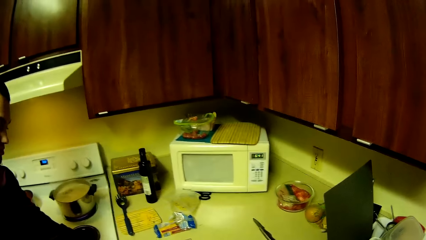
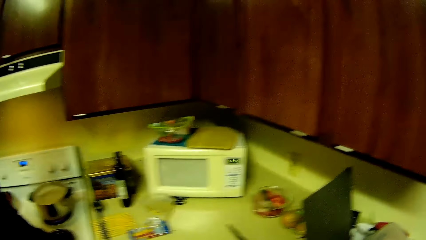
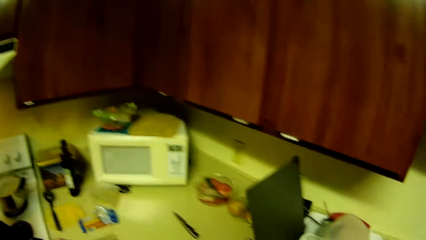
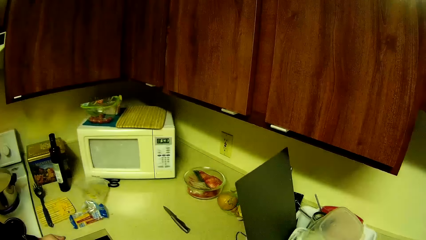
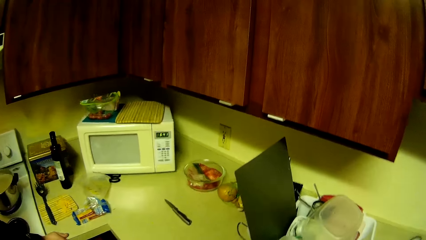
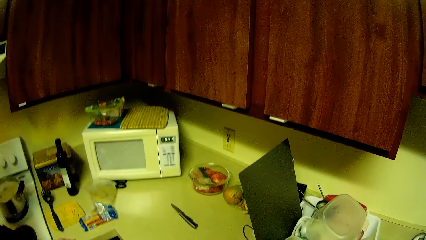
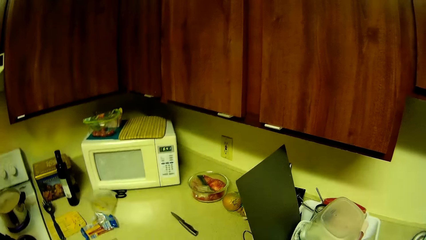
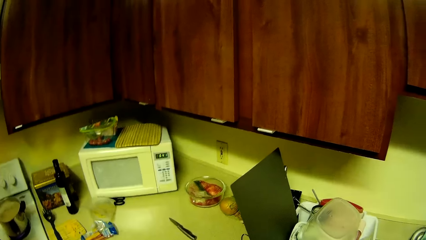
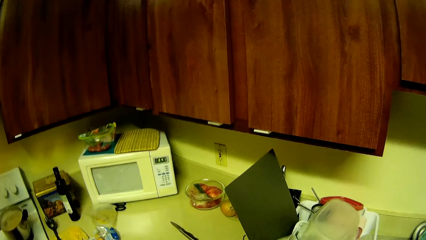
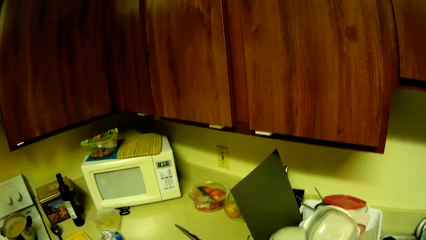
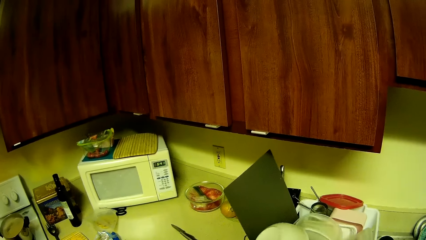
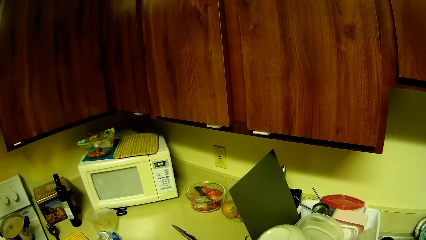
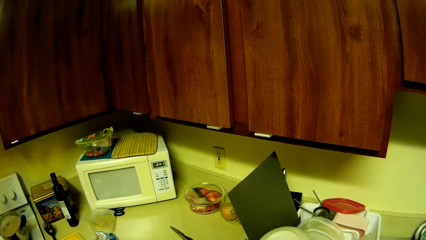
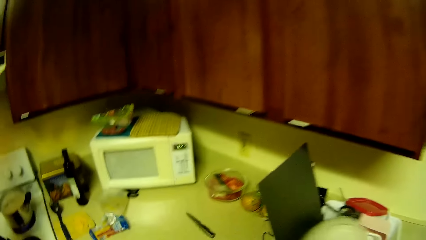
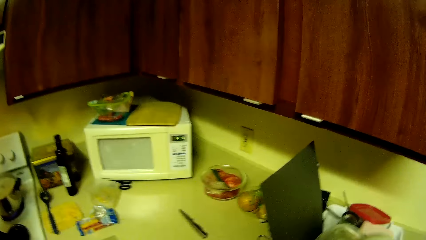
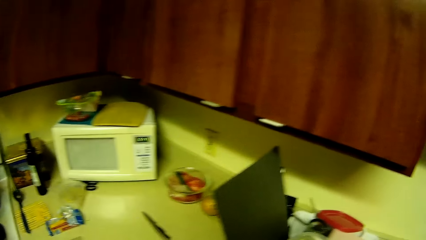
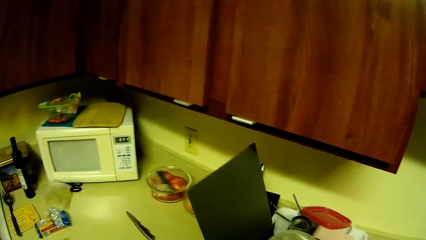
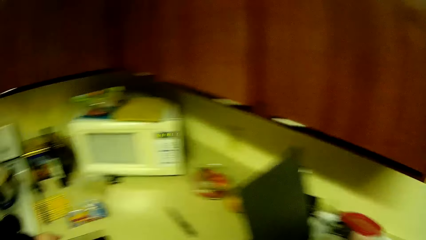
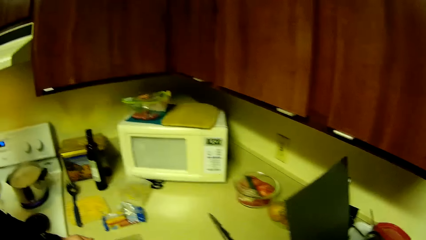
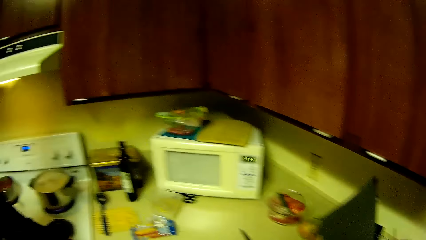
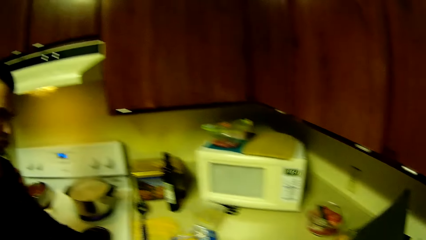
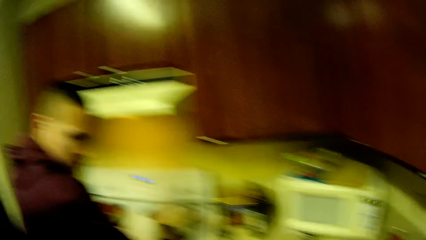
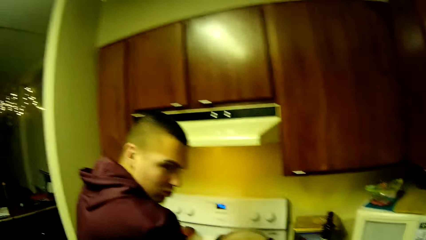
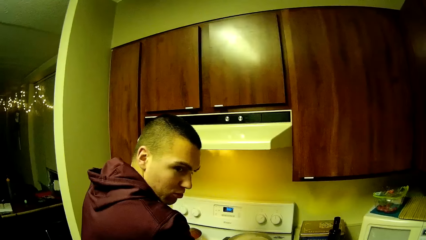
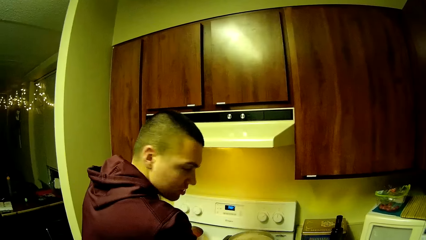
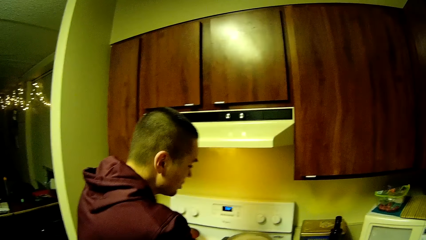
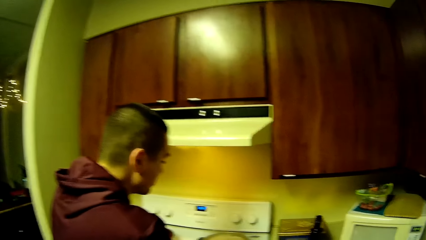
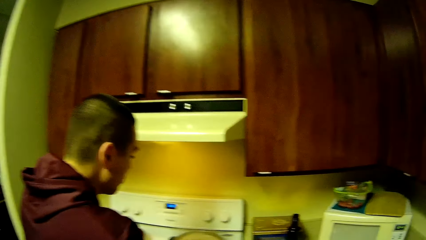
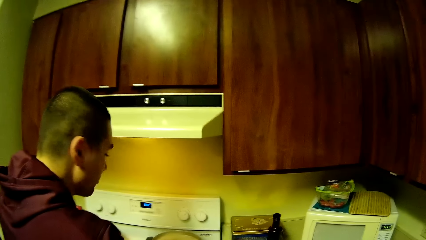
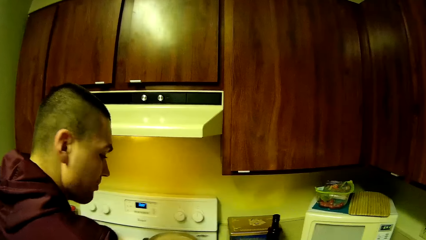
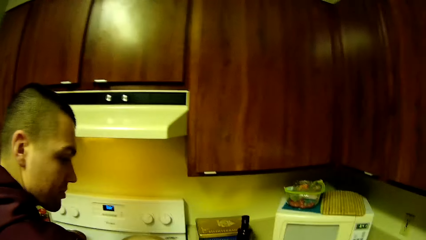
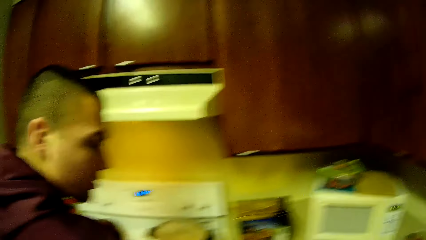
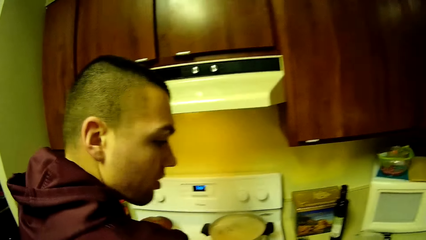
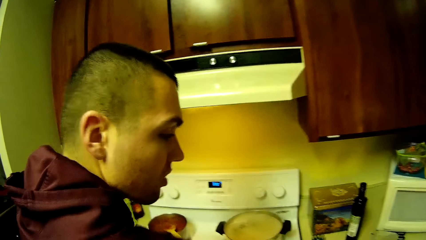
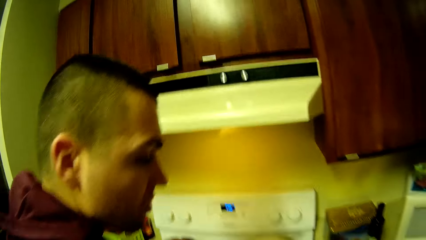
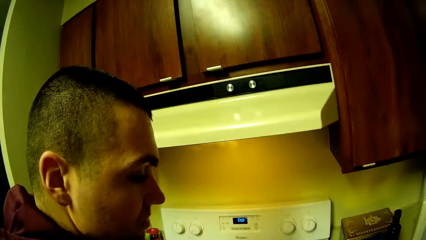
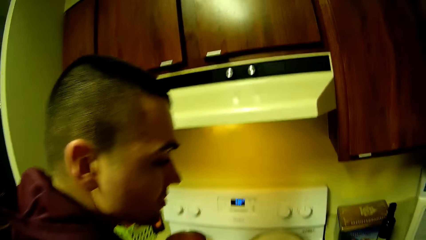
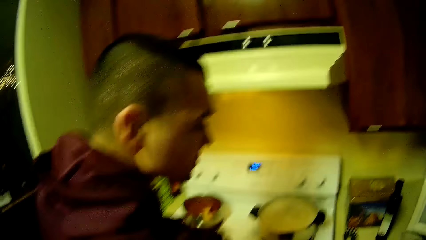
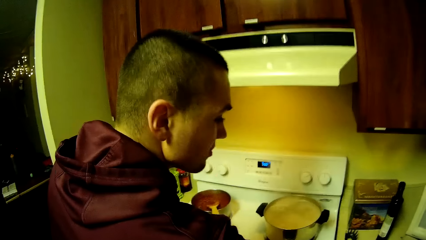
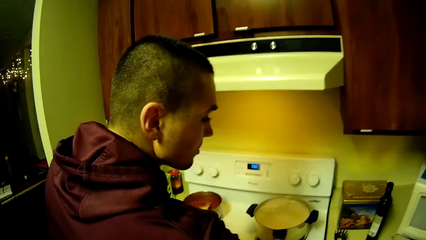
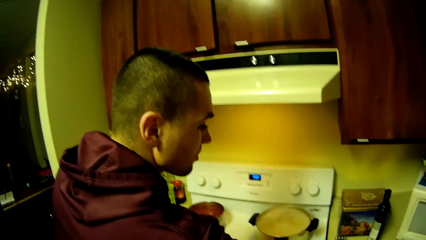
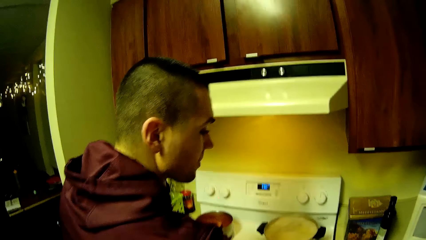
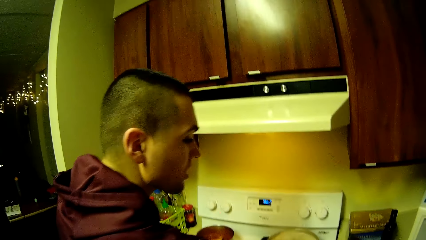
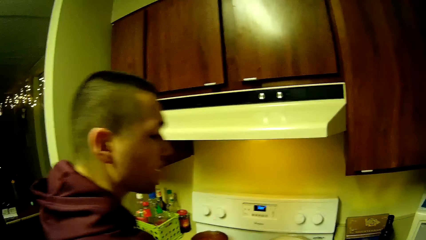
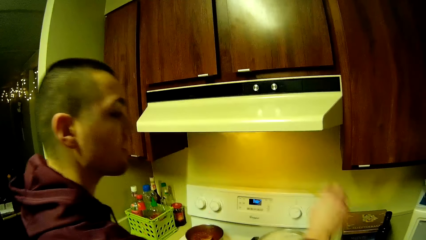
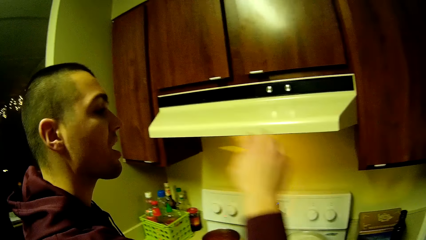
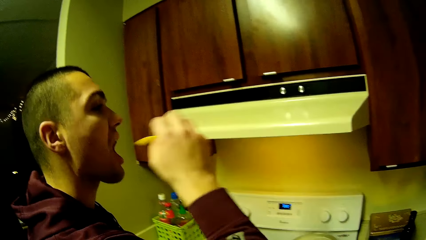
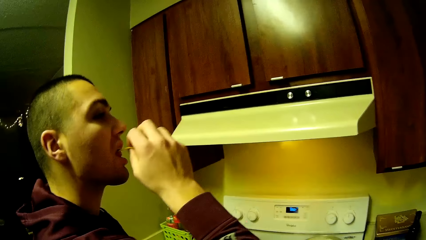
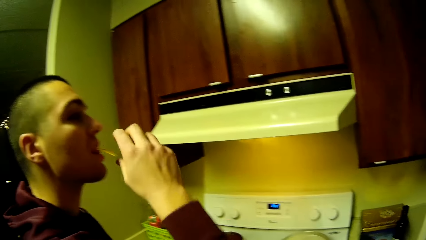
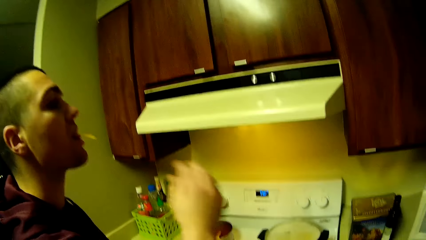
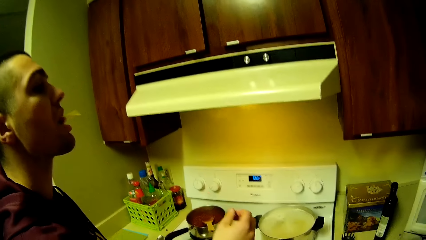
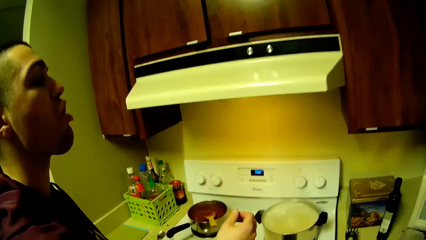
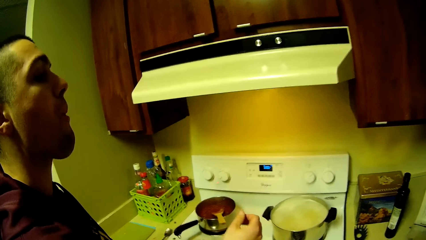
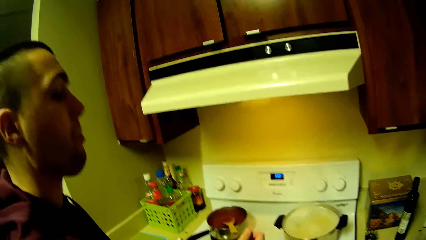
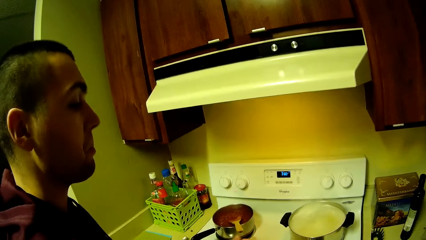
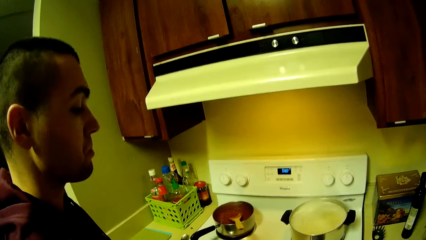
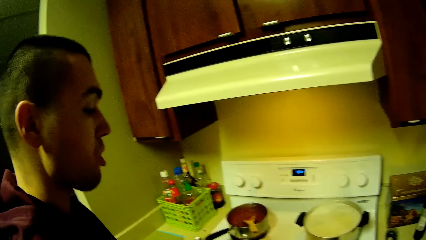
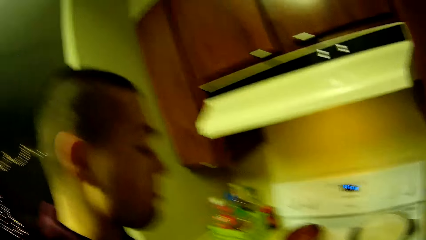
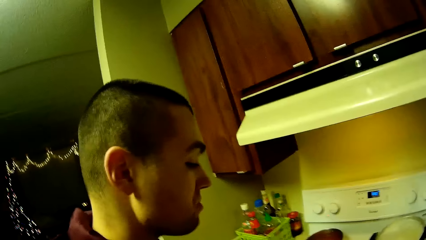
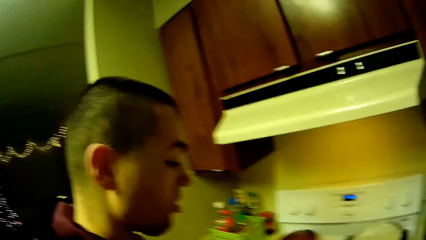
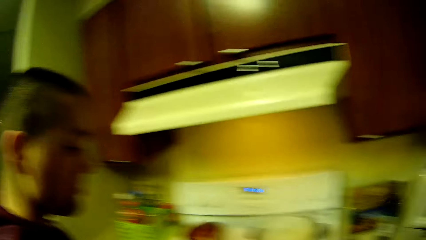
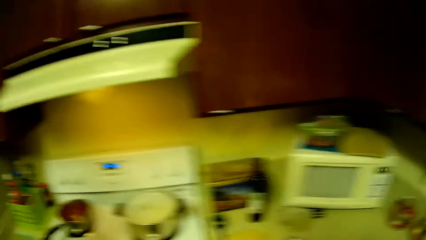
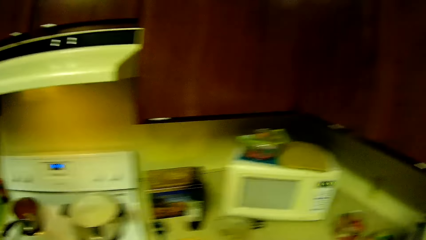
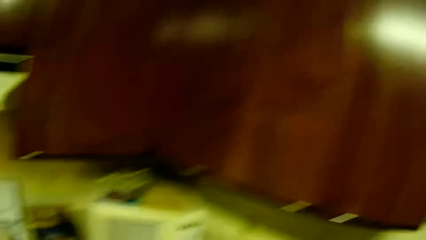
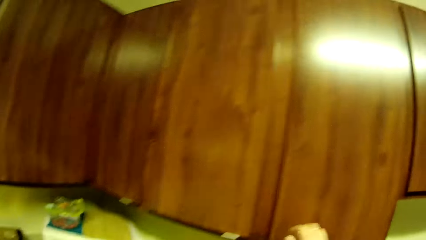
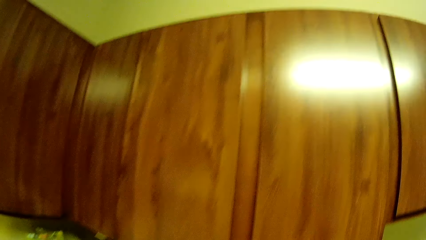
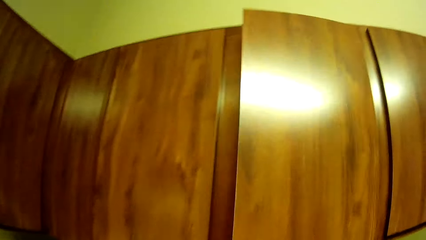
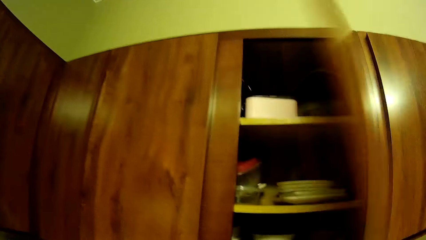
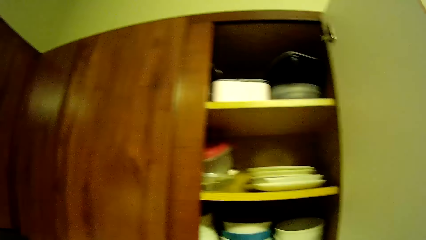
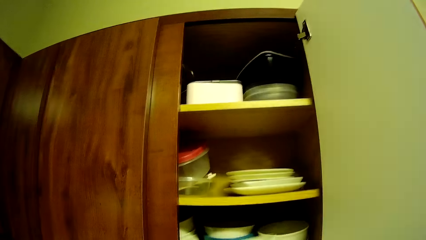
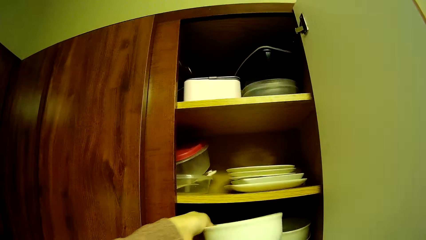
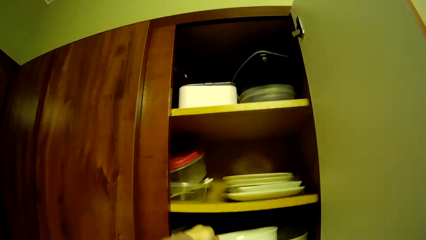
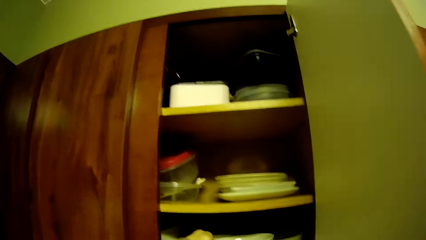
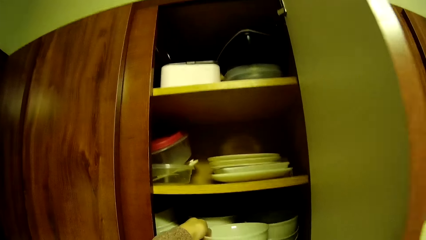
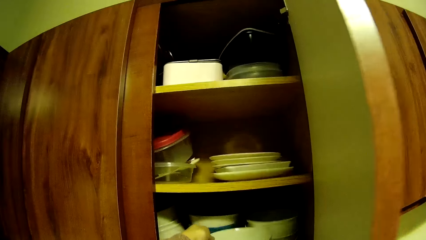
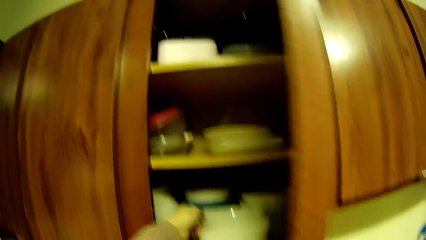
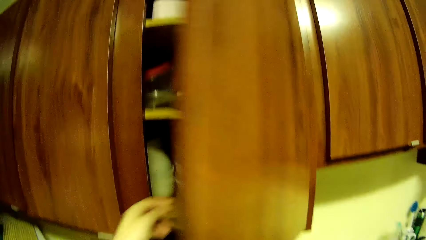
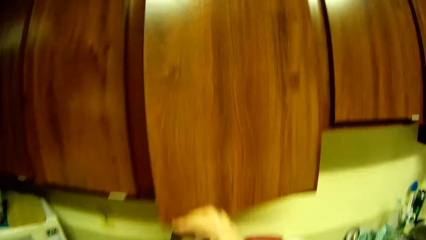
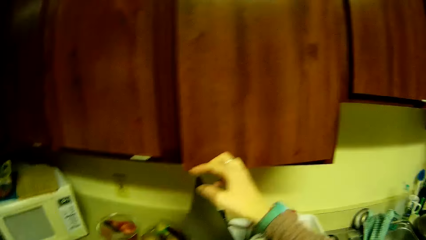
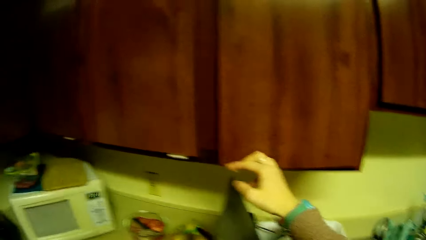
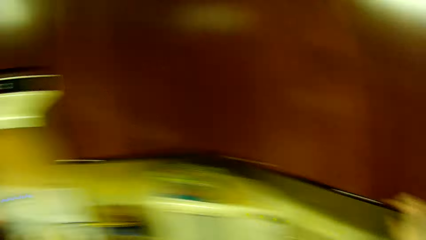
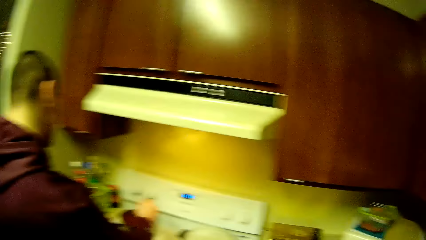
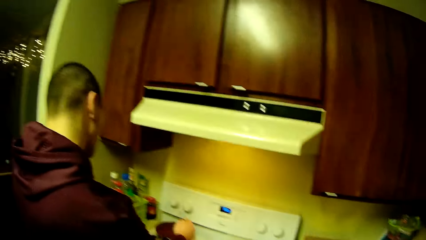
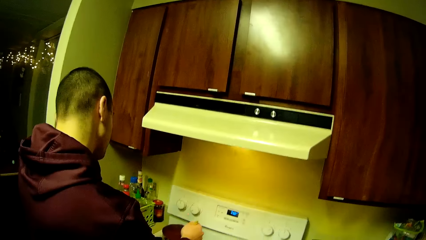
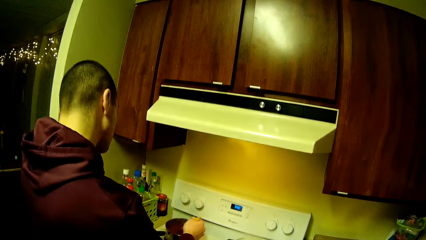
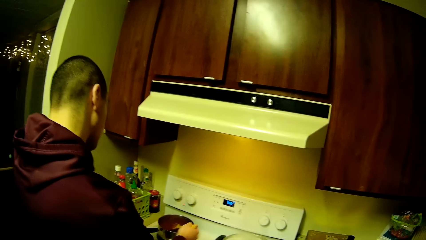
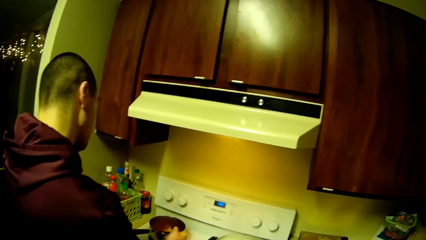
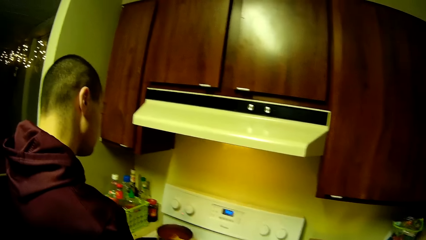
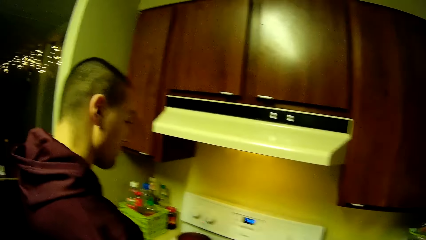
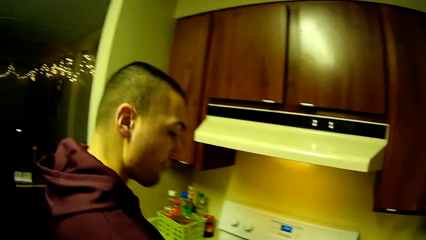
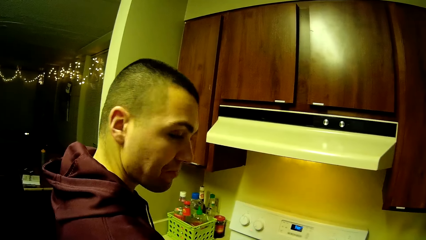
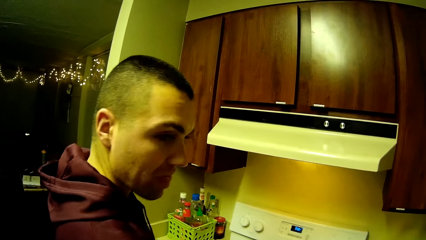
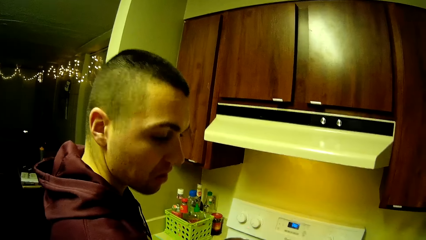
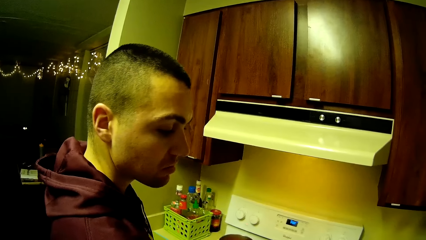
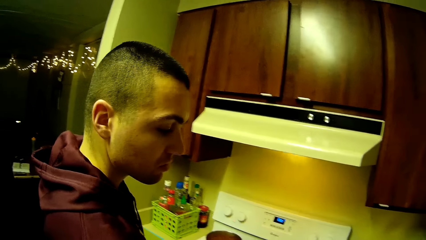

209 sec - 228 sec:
The camera wearer picks a bowl plate on the kitchen cabinet drawer. A man picks a biscuit from the pack of biscuits on the kitchen counter with his right hand. The man eats the biscuit in his hand. The camera wearer opens a compartment of the kitchen cabinet with her right hand. She puts the bowl plate inside the compartment. She closes the compartment with her right hand. The man stirs the content of the second pot on the cooker with the cooking spoon.
